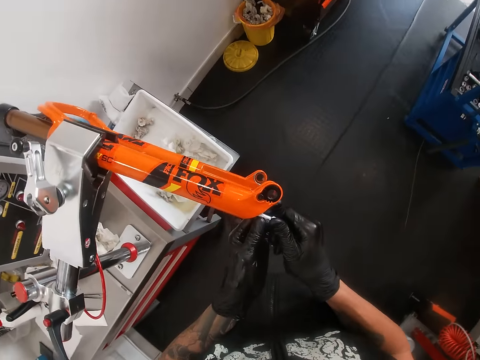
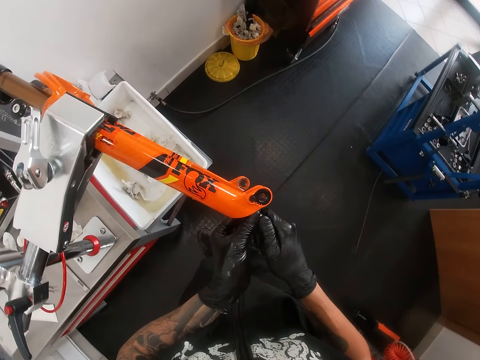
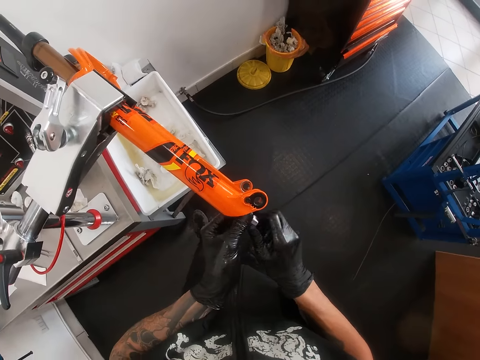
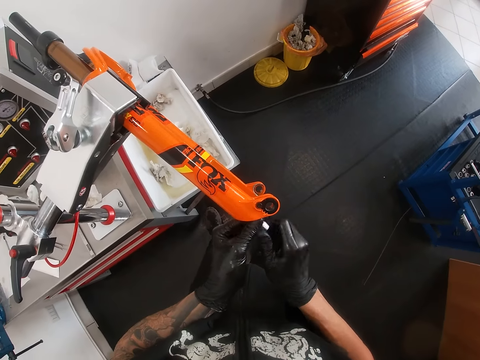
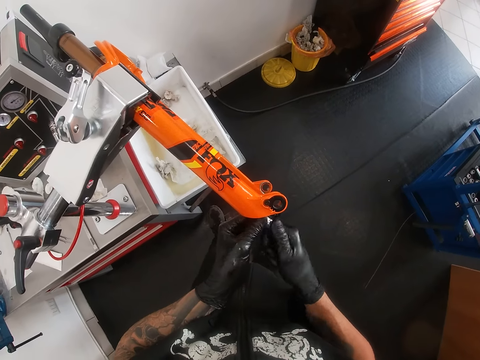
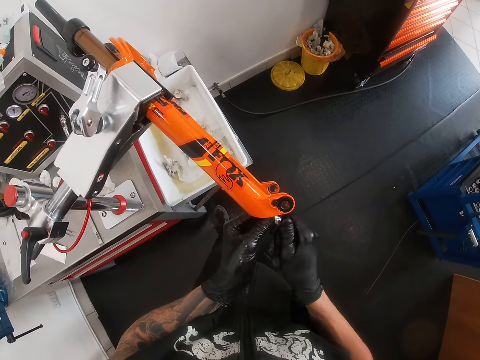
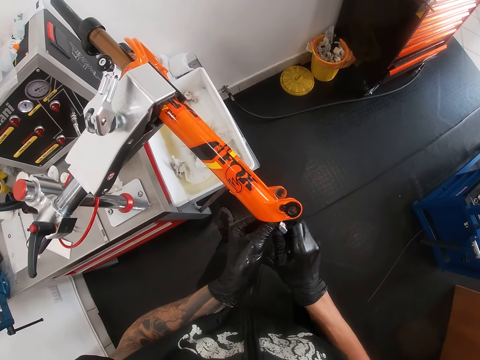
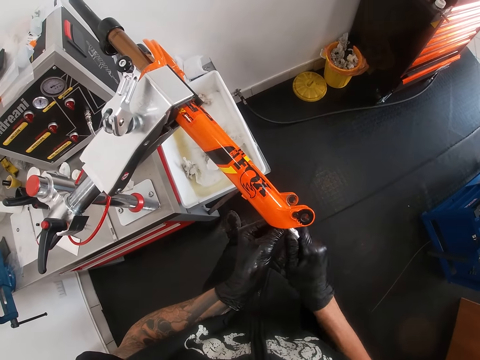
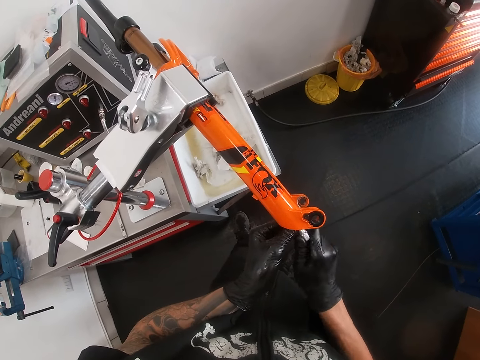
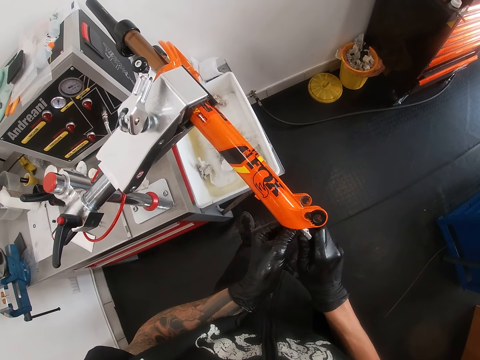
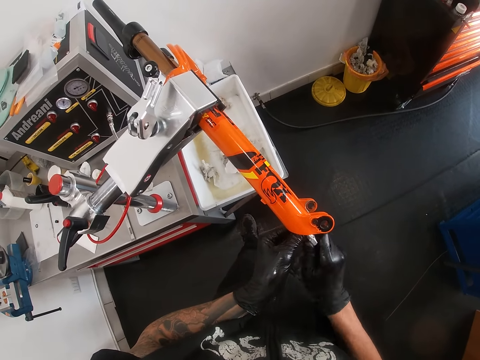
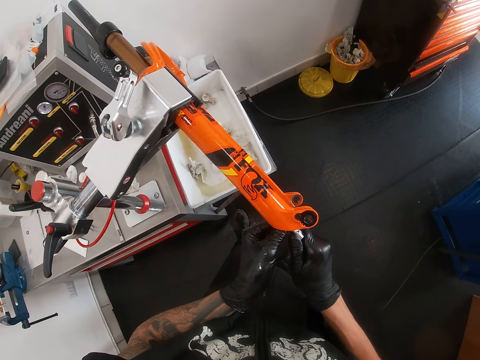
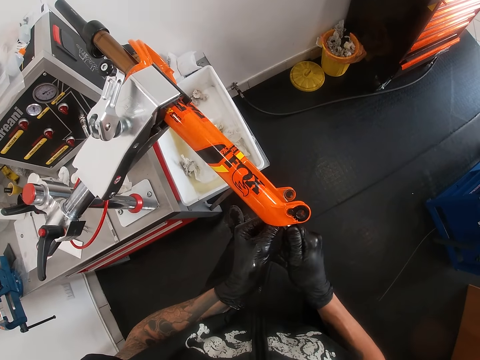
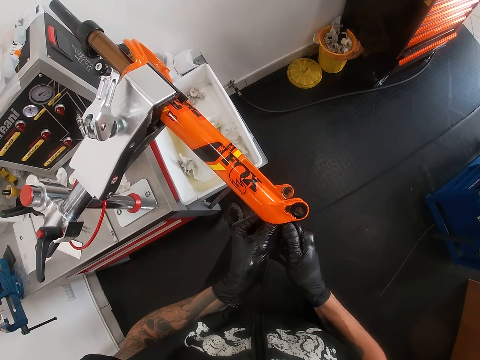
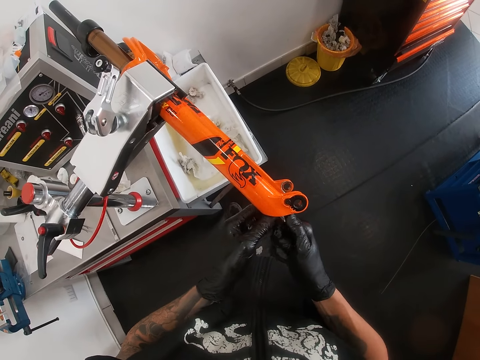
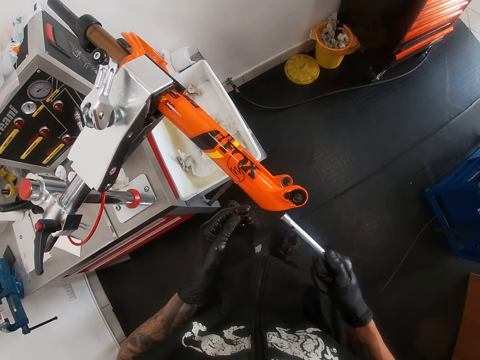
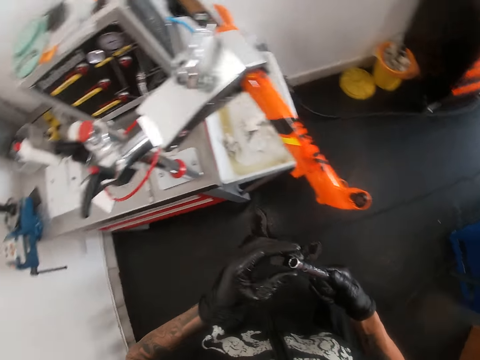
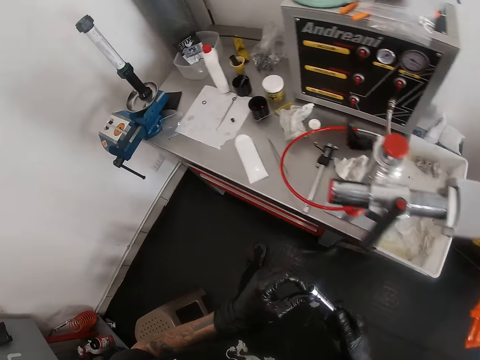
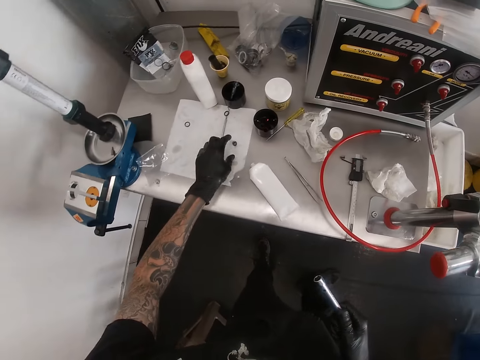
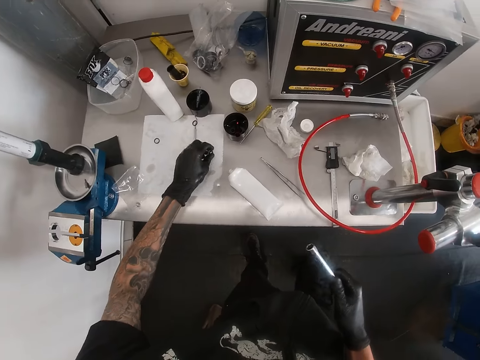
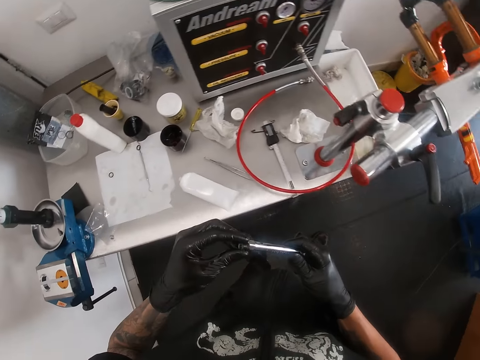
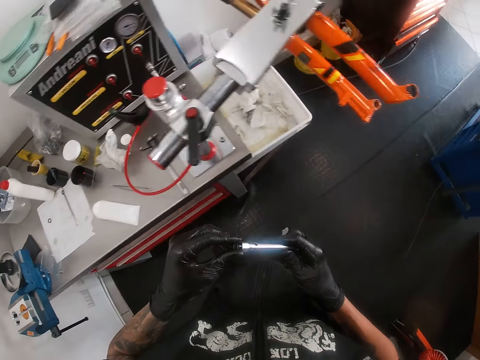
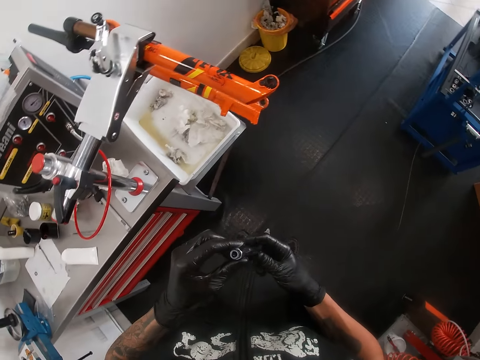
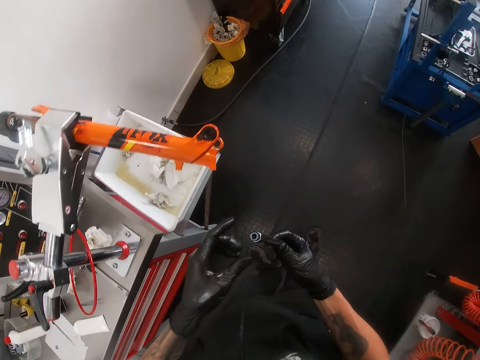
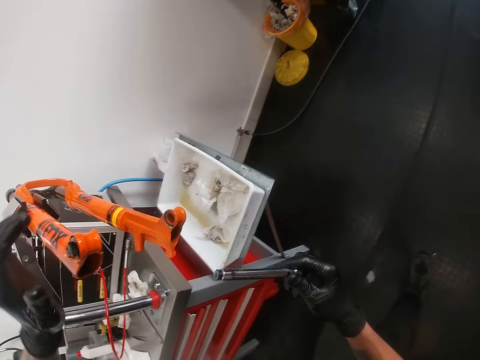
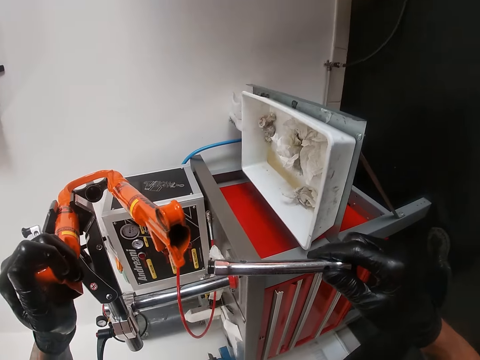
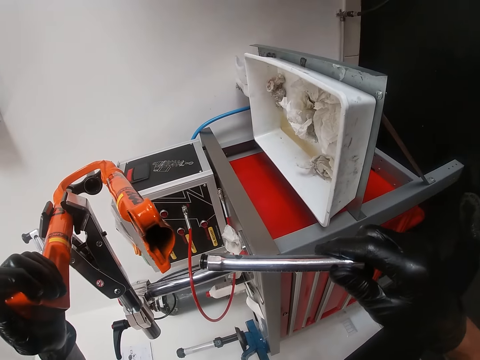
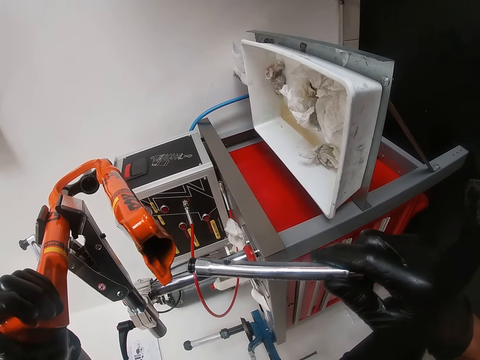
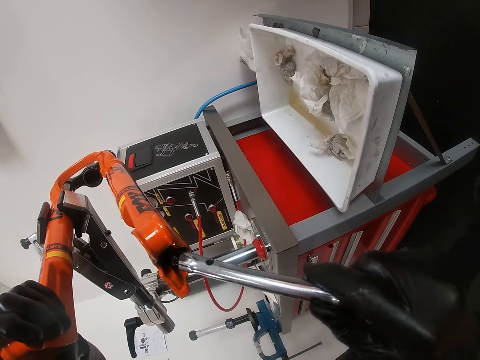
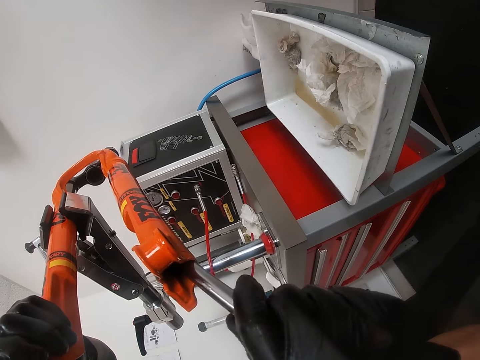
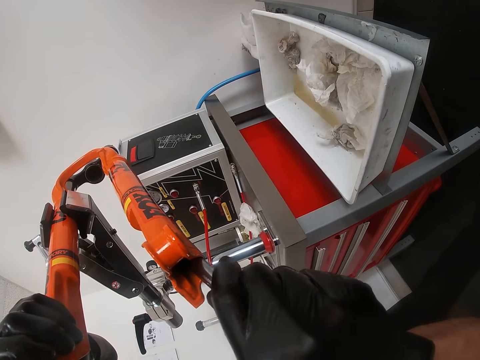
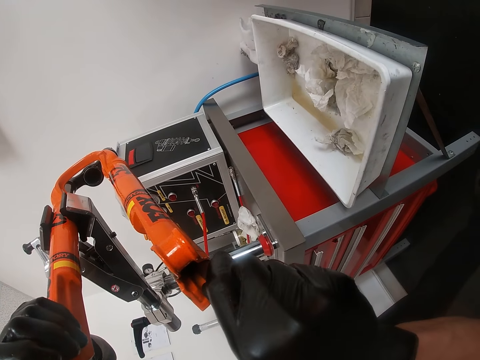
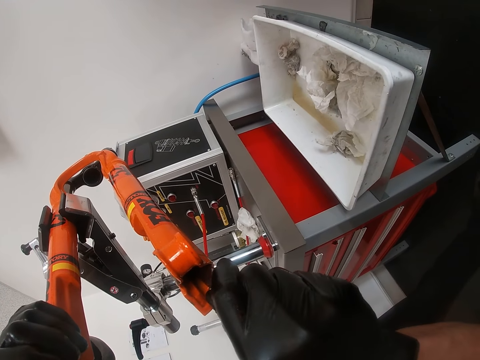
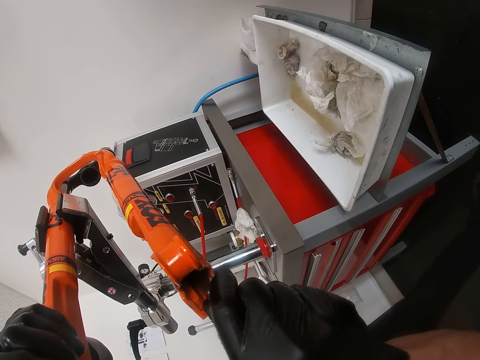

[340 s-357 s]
The camera wearer fixes the nut inside the bicycle frame with the extension bar with both hands. He pulls out the extension bar from the bicycle frame with his right hand. He holds the extension bar with both hands. He picks up the nut from the table with his left hand. He places the nut in the extension bar with his left hand. He holds the extension bar with both hands. He lifts his left hand from the extension bar. He holds the bicycle frame with his left hand. He inserts the extension bar into the bicycle frame with his right hand.

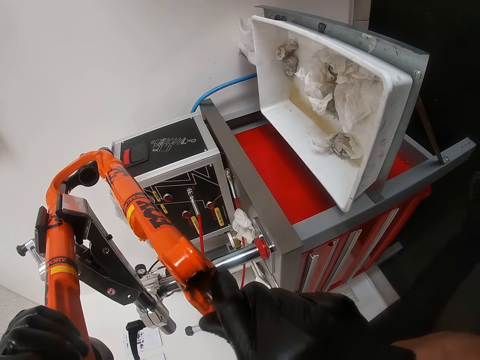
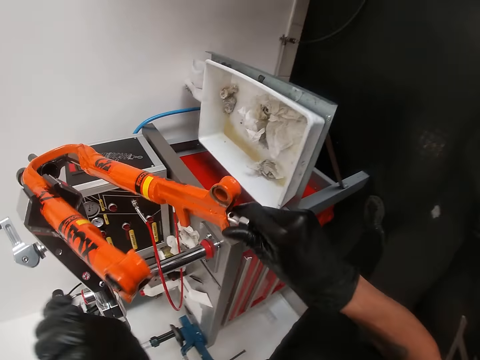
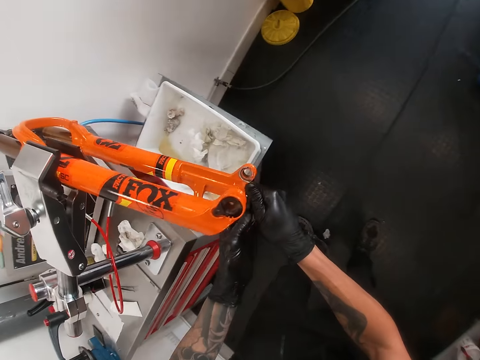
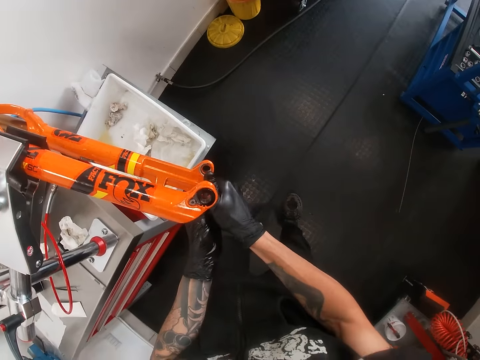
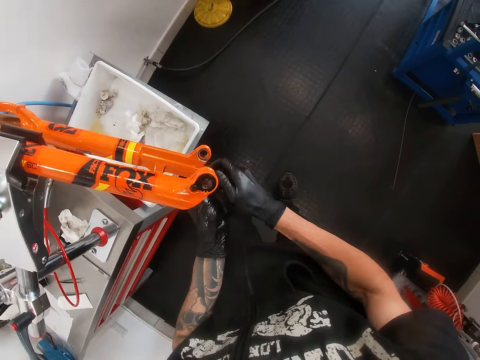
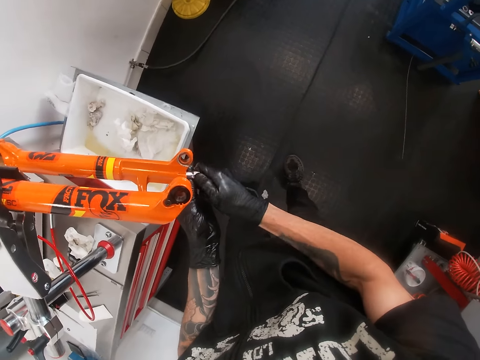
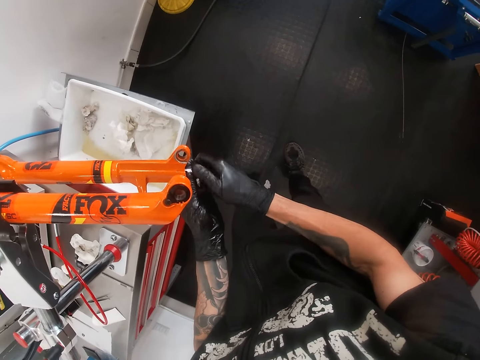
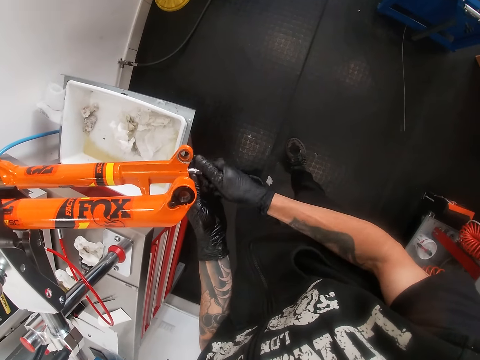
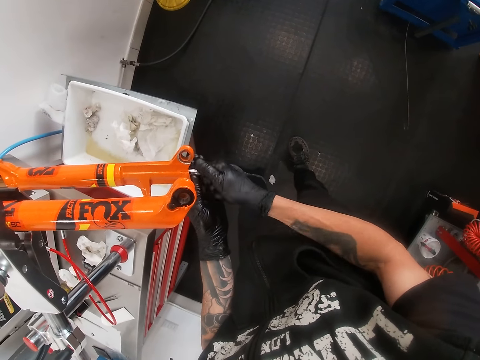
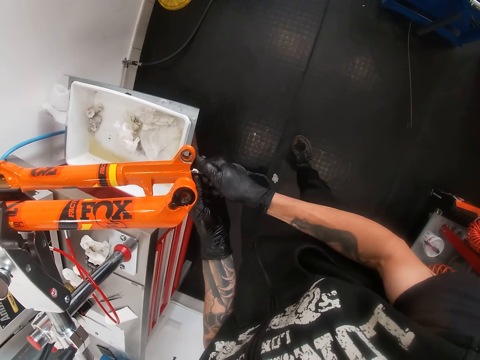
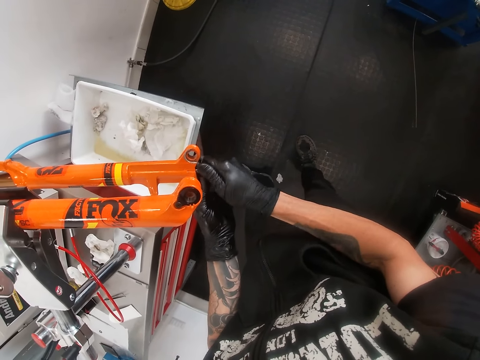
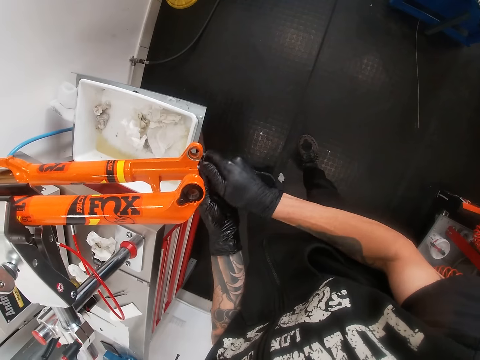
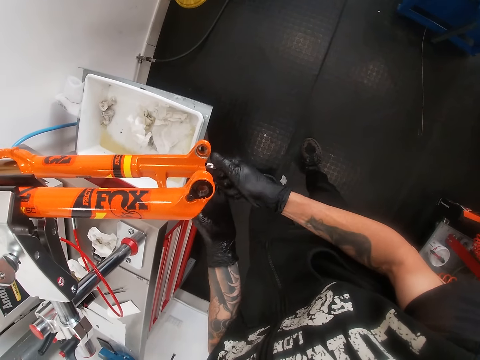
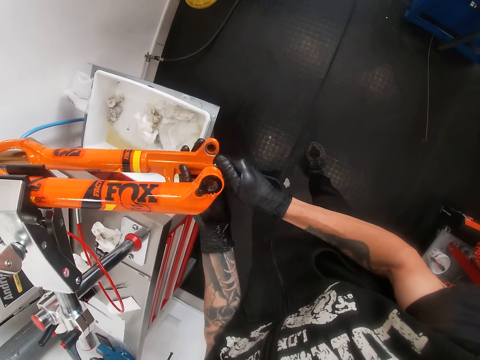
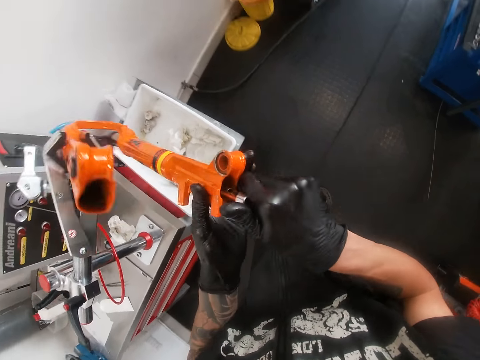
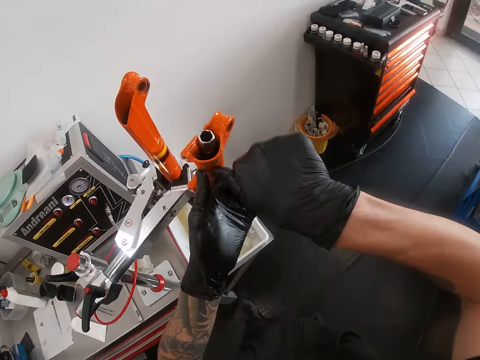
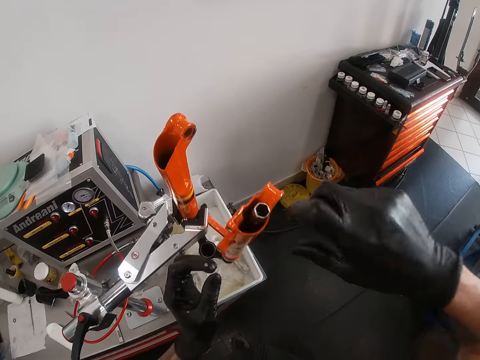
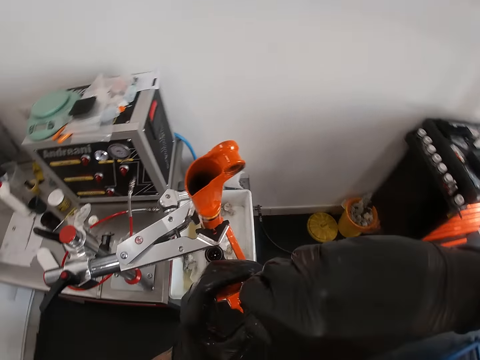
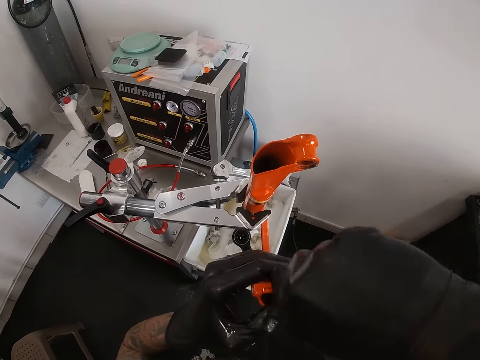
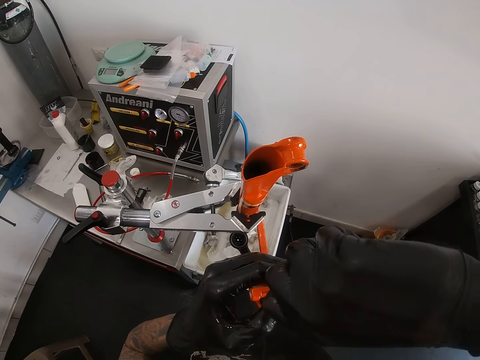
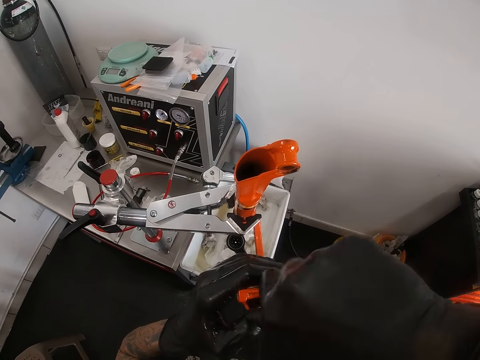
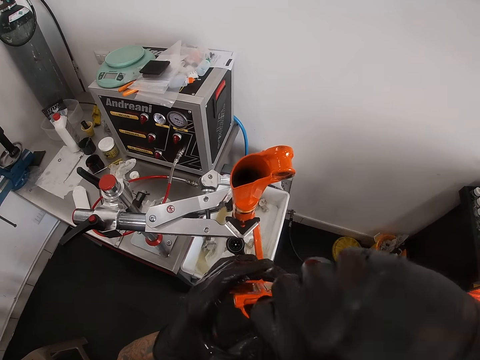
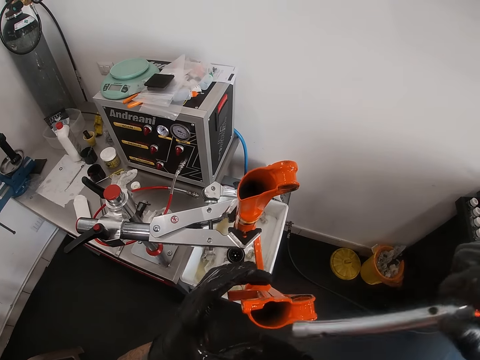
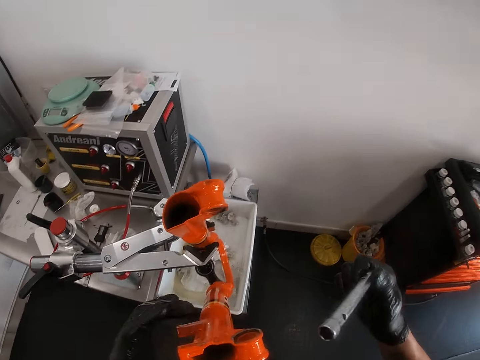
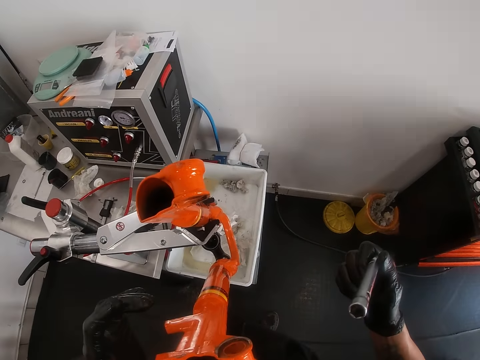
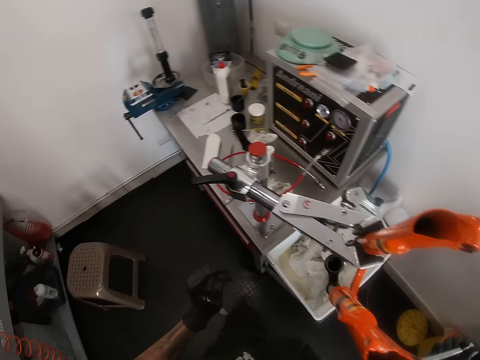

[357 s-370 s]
The camera wearer fixes the nut or bolt inside the bicycle frame with the extension bar with both hands. He raises the bicycle frame with his left hand. He tightens the bolt. He pulls out the extension bar from the bicycle frame with his right hand.
